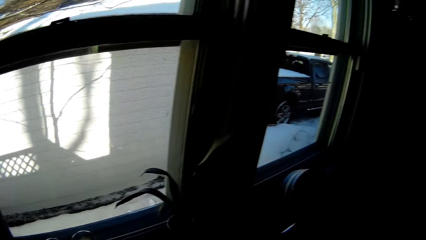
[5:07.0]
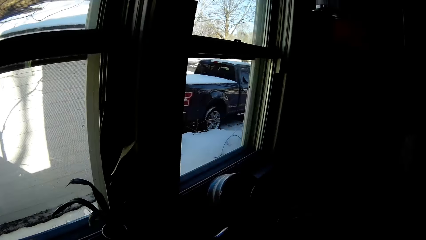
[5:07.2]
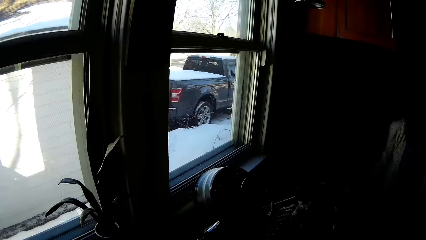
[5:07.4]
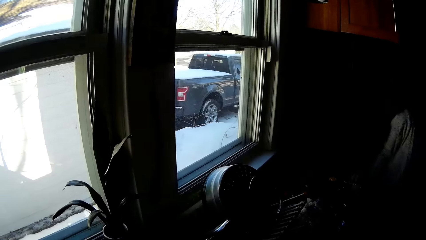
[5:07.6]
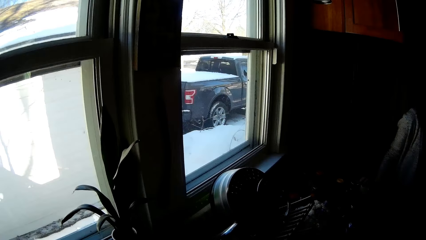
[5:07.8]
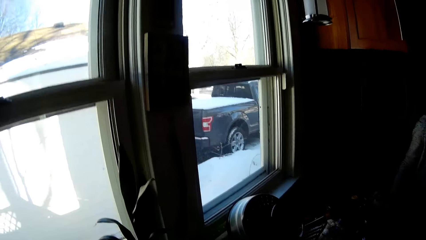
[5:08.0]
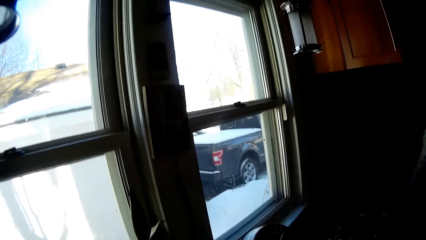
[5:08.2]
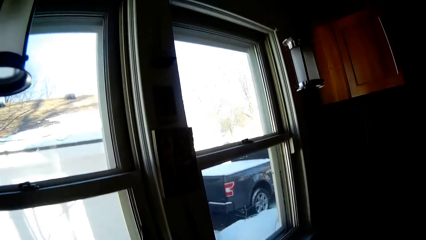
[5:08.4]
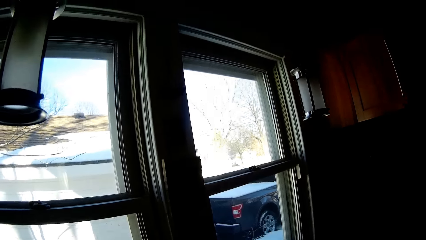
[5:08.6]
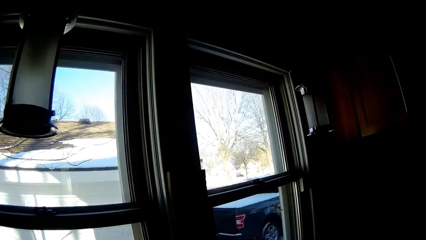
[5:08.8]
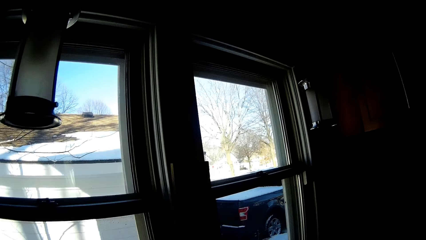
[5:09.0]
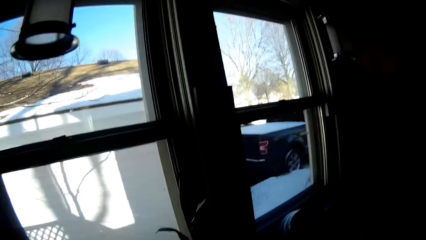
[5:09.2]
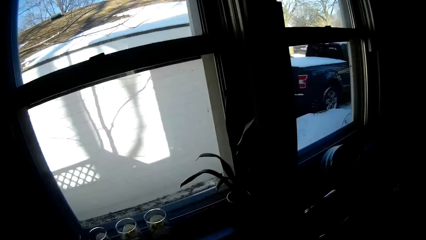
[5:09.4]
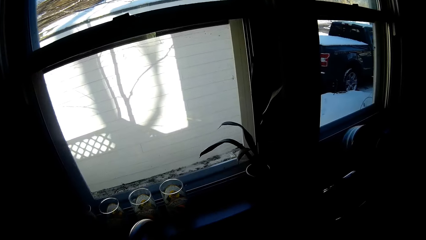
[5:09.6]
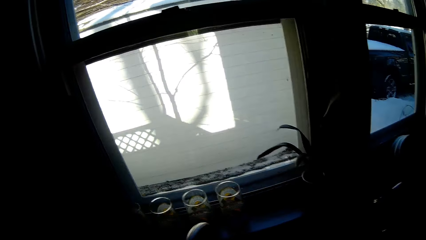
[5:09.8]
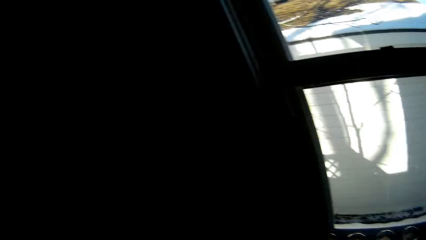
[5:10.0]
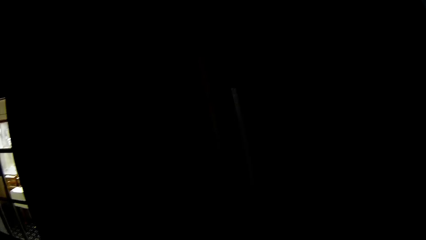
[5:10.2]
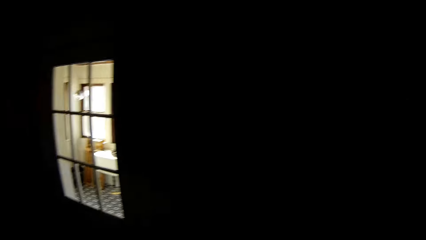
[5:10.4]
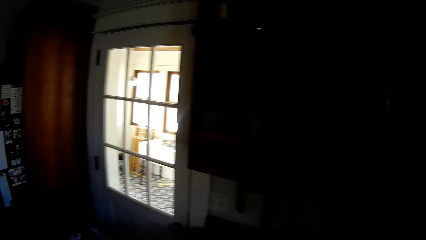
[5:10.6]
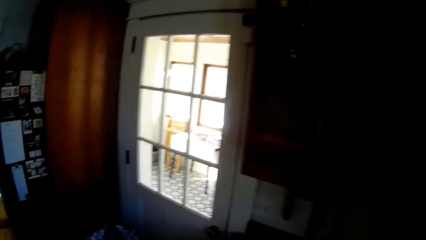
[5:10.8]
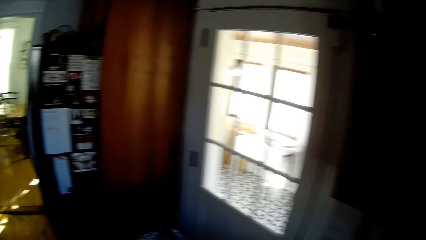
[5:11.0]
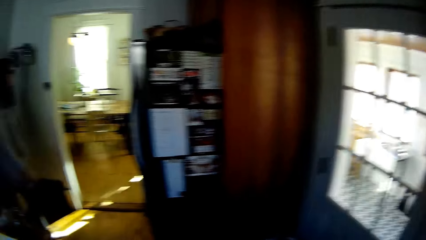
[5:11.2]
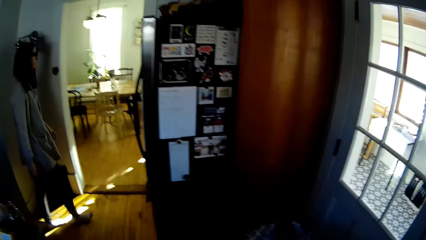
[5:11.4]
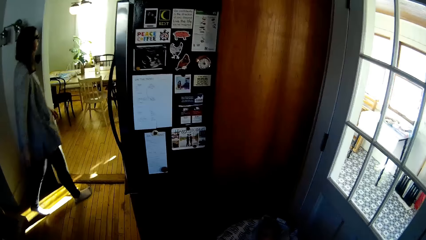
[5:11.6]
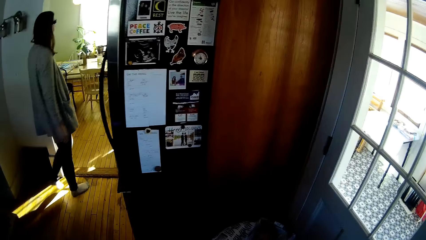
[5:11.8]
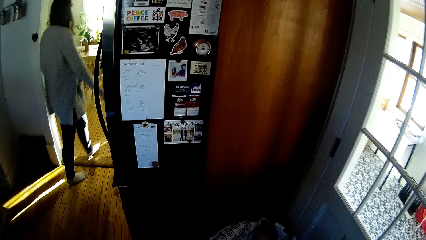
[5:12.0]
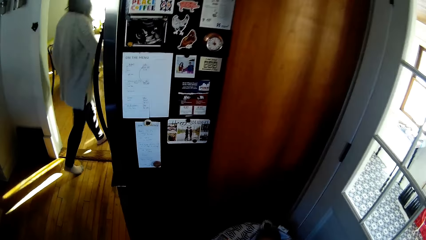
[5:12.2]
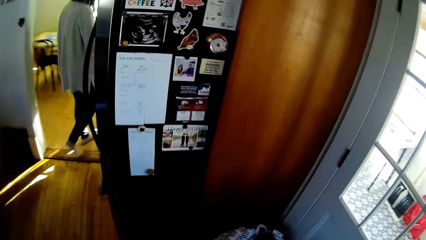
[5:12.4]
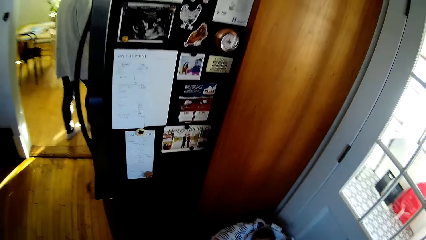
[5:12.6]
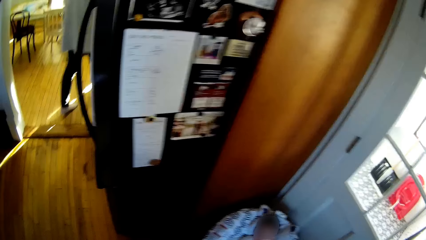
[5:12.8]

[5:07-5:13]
The camera wearer washes his hands in the sink. The lady walks out of the kitchen.

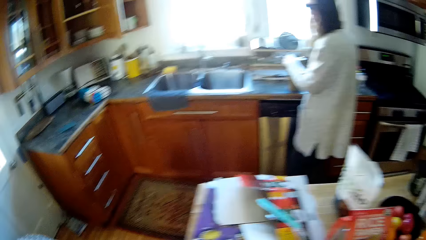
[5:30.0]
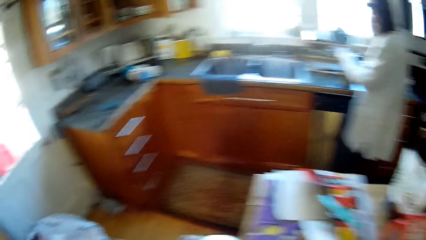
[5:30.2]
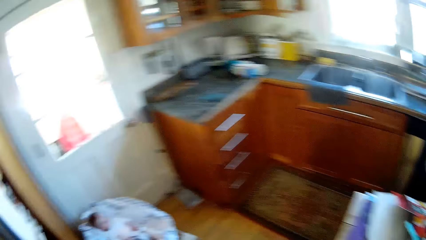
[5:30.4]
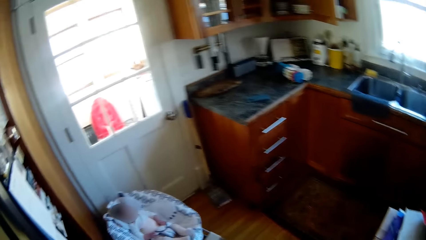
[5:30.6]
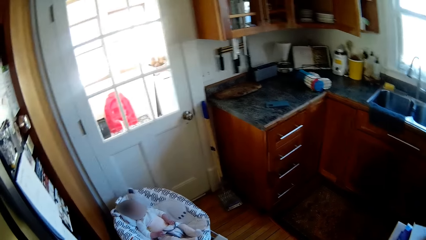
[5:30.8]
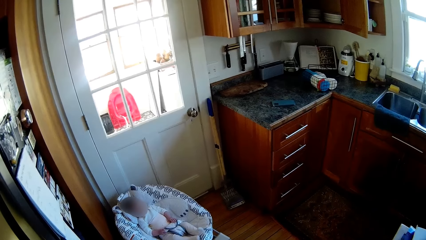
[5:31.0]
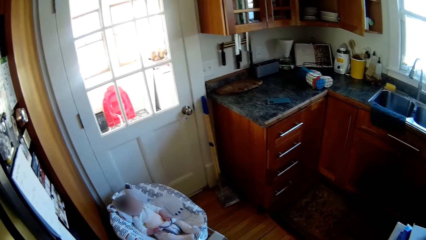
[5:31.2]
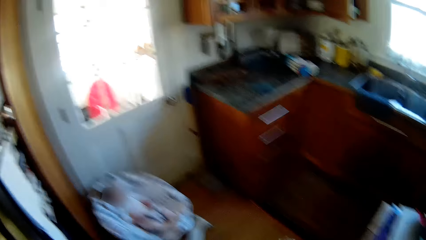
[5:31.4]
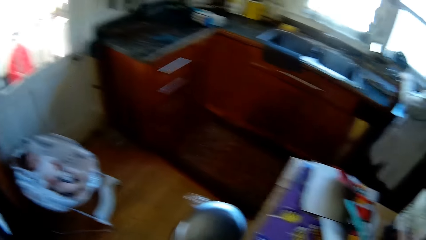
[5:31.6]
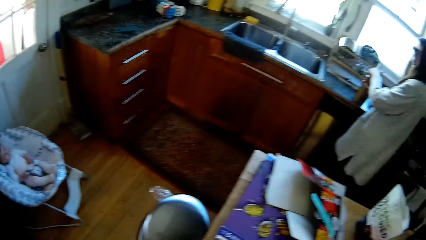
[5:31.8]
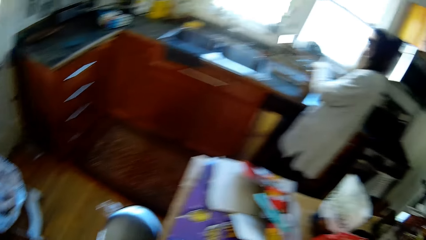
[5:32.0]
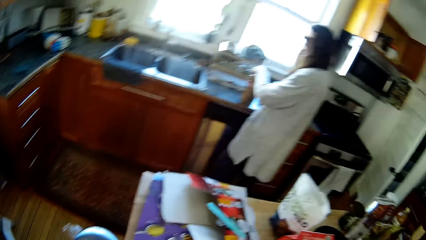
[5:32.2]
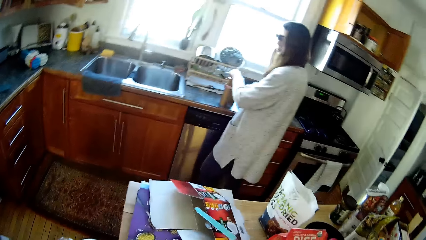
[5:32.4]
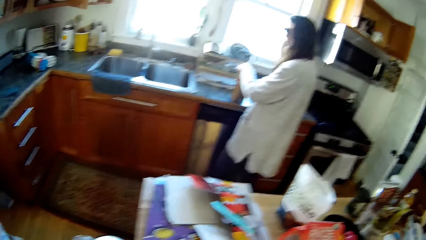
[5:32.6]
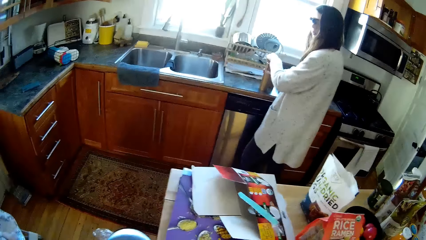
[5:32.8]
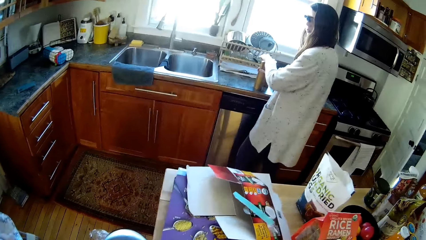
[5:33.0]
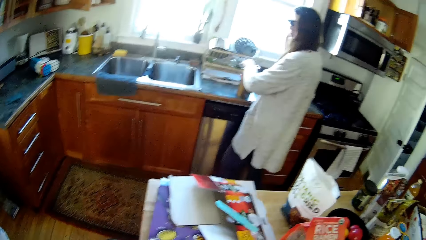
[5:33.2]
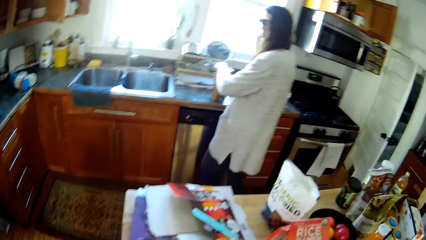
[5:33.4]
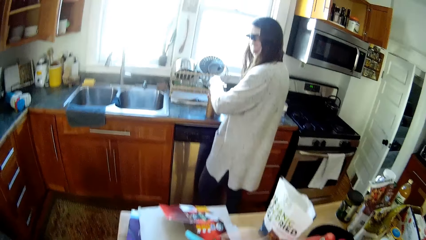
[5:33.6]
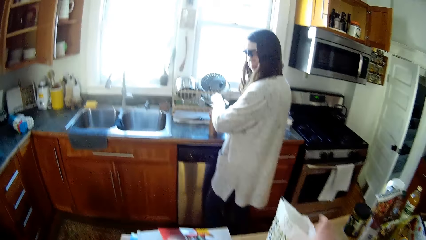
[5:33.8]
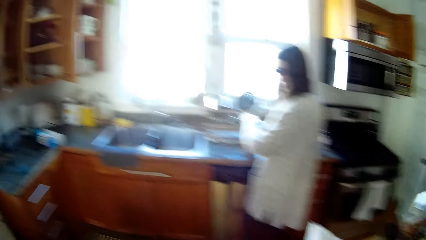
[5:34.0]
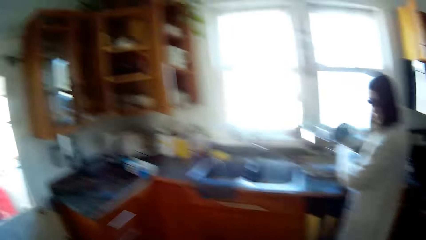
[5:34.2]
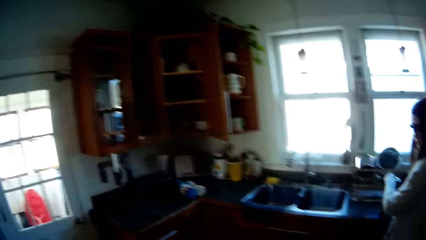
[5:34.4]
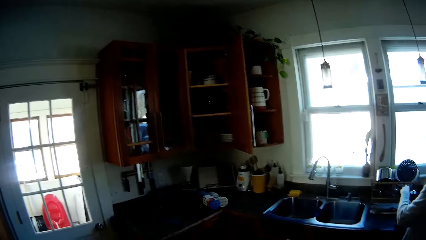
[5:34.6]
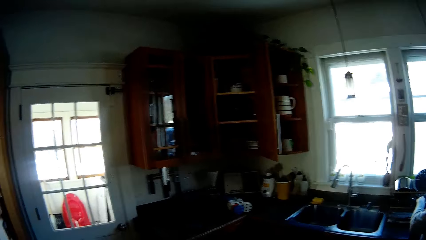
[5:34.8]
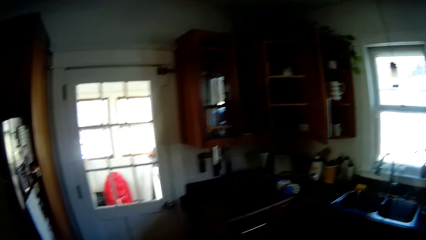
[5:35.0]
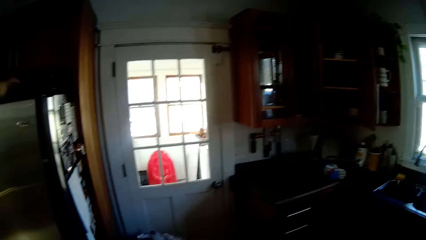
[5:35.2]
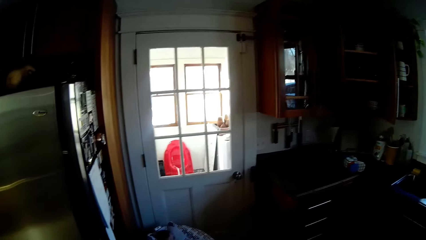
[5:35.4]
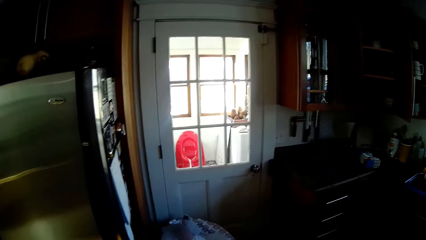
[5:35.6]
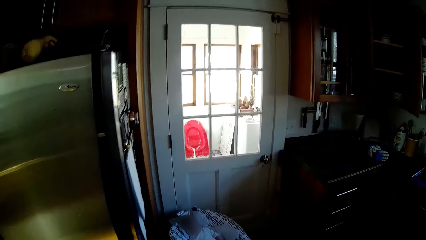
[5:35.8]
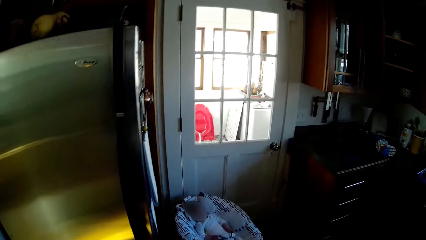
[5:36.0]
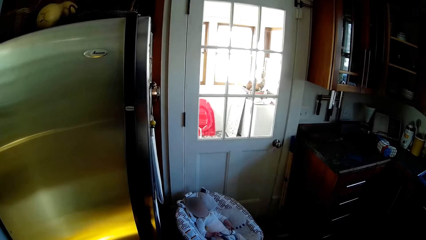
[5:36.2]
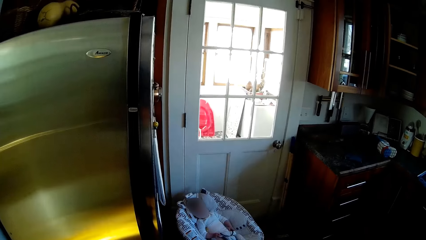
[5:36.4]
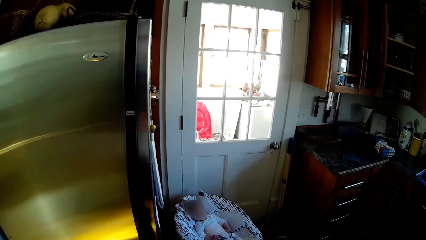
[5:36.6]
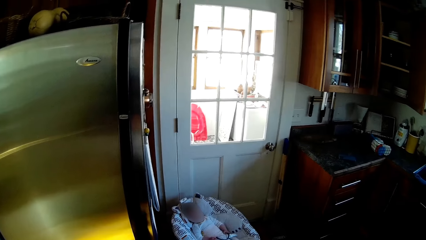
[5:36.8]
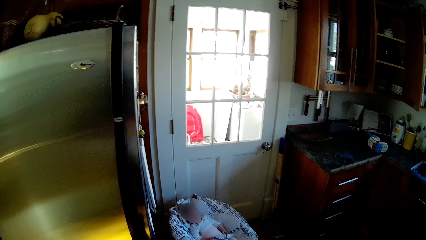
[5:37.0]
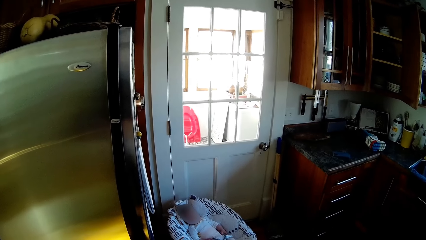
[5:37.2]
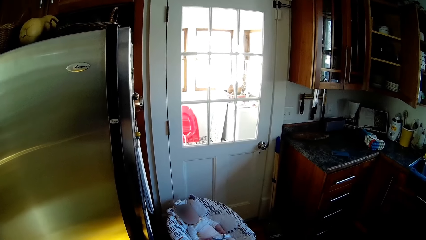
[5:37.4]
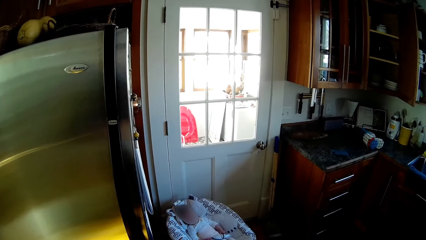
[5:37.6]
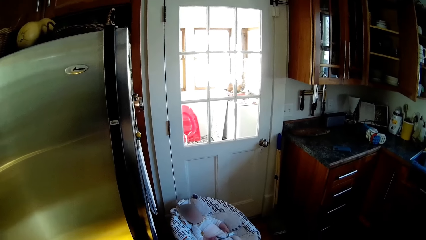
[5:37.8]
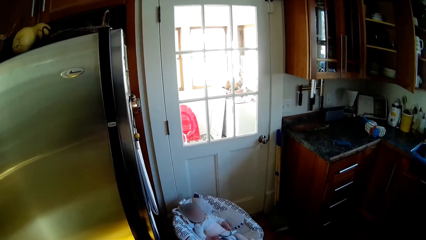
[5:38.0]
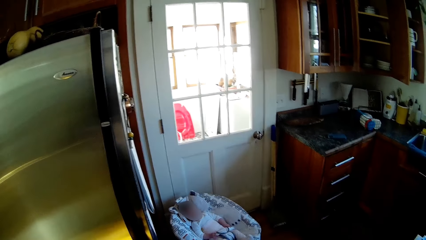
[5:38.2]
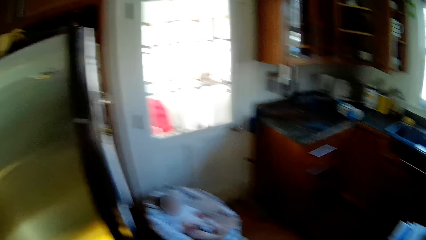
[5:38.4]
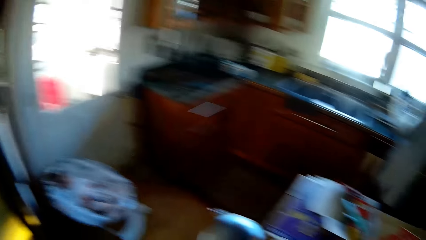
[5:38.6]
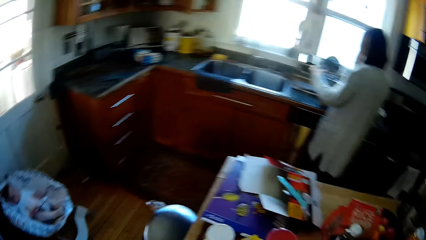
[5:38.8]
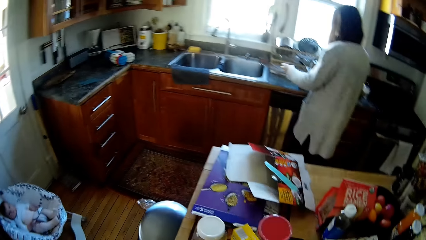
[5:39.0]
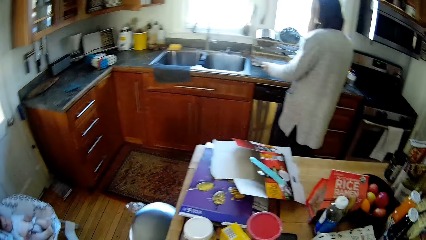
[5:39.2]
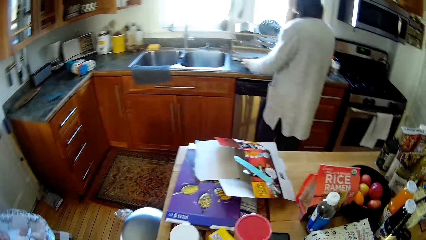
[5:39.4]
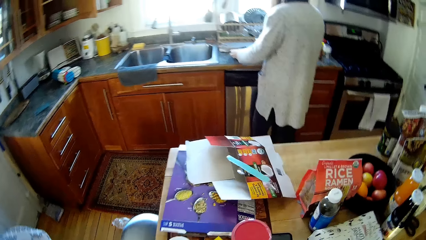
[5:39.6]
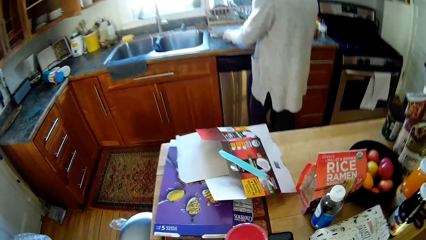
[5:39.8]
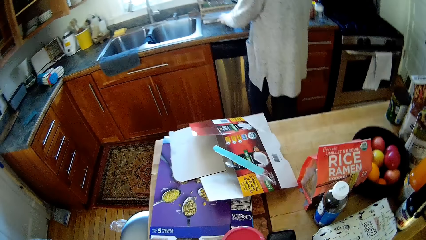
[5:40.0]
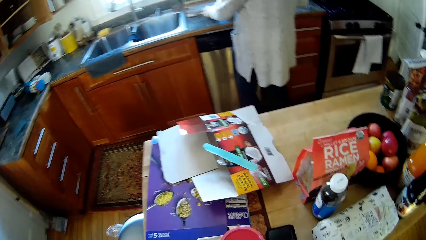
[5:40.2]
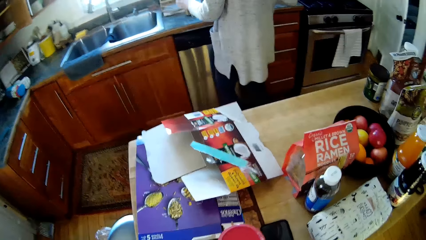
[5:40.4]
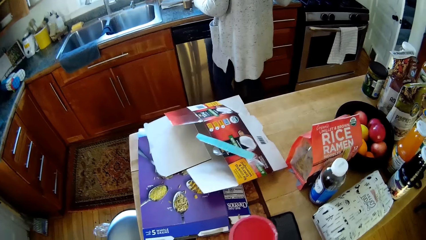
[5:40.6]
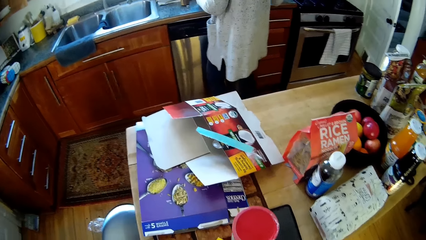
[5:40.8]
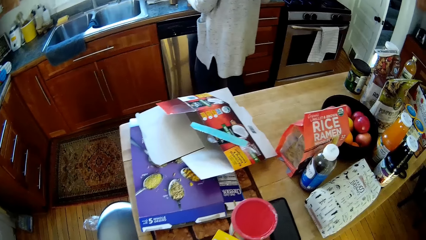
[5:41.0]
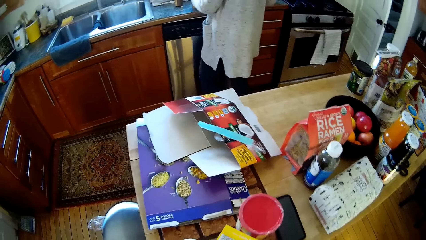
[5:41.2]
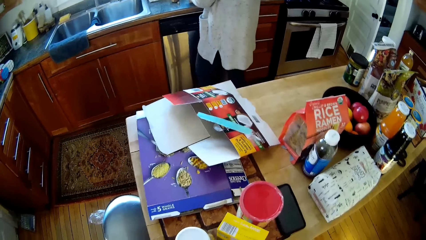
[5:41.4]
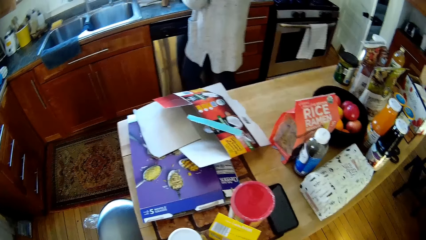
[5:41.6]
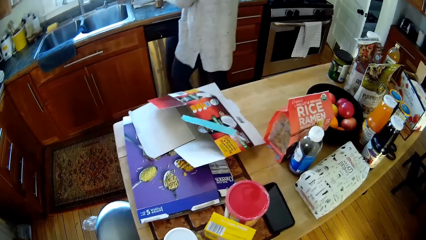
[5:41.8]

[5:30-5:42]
The lady speaks to the camera wearer. She holds a container in hand.
